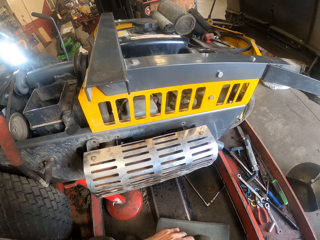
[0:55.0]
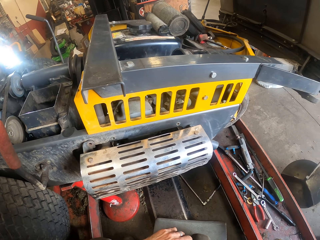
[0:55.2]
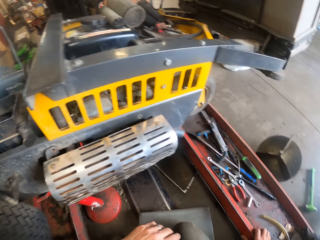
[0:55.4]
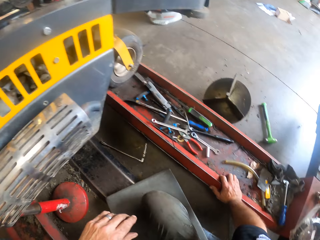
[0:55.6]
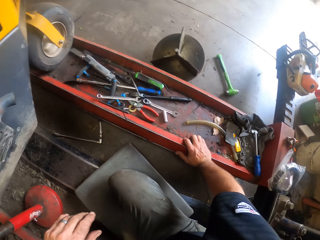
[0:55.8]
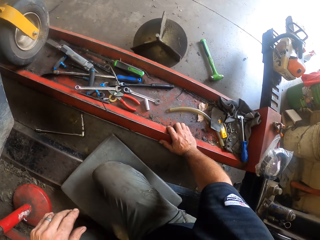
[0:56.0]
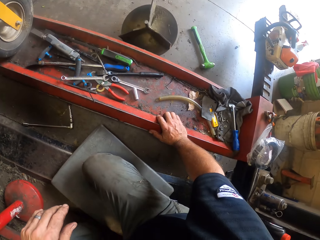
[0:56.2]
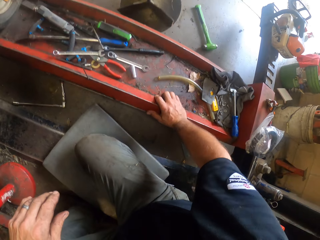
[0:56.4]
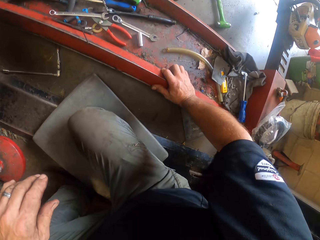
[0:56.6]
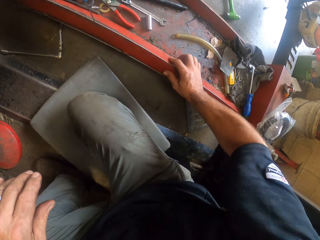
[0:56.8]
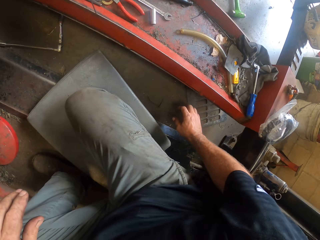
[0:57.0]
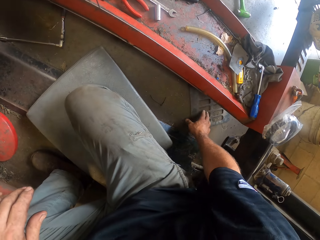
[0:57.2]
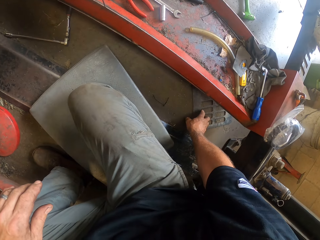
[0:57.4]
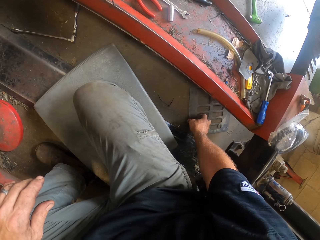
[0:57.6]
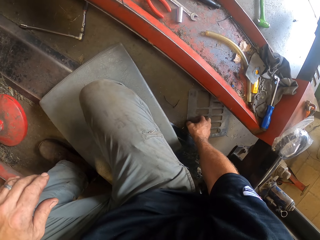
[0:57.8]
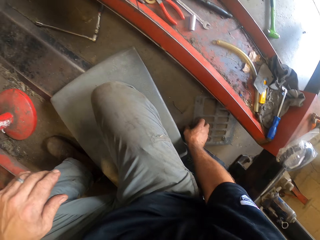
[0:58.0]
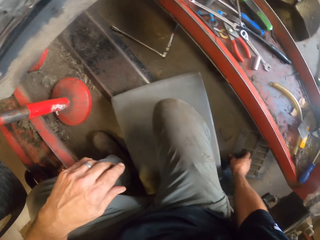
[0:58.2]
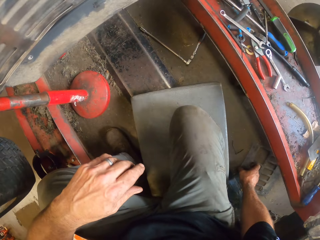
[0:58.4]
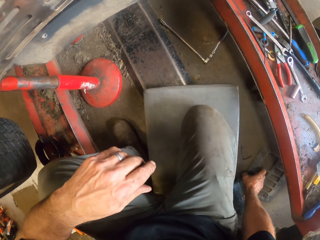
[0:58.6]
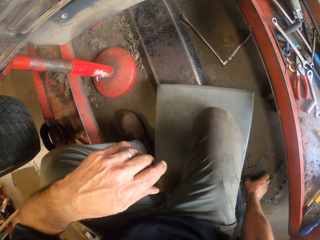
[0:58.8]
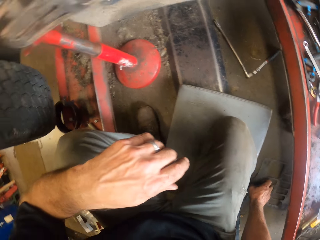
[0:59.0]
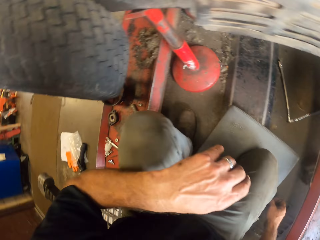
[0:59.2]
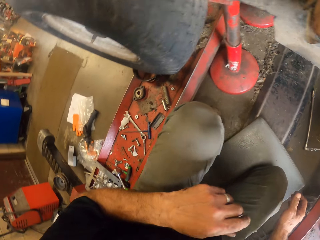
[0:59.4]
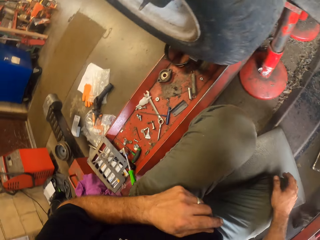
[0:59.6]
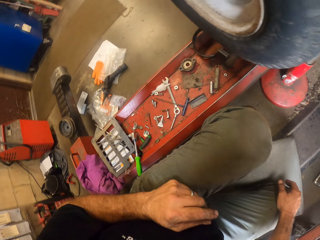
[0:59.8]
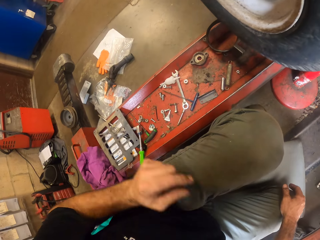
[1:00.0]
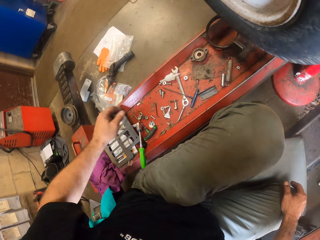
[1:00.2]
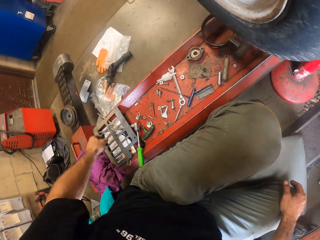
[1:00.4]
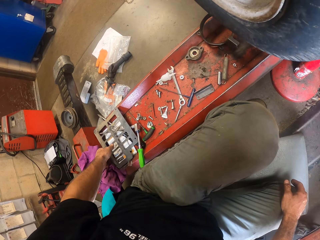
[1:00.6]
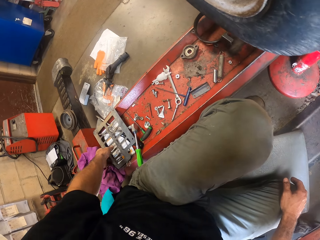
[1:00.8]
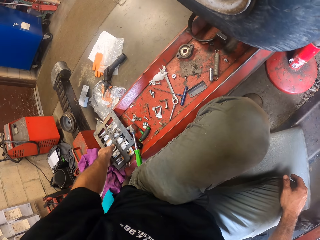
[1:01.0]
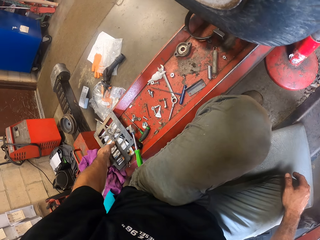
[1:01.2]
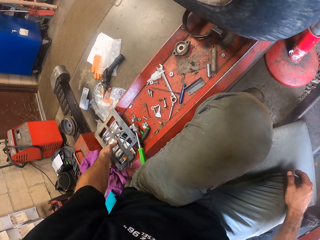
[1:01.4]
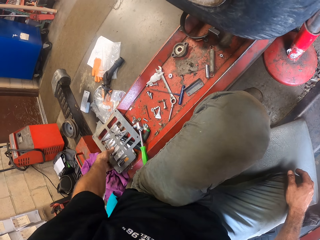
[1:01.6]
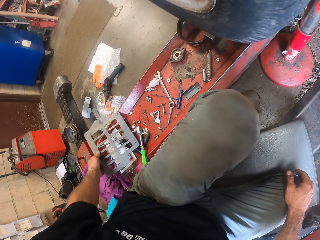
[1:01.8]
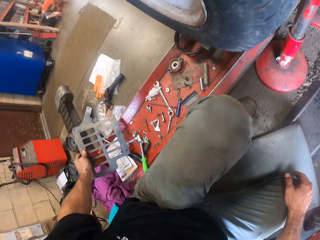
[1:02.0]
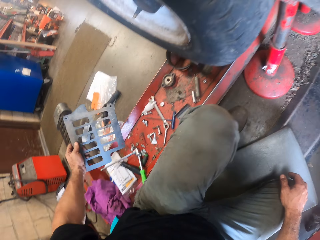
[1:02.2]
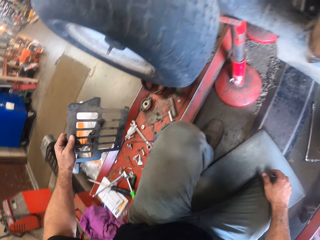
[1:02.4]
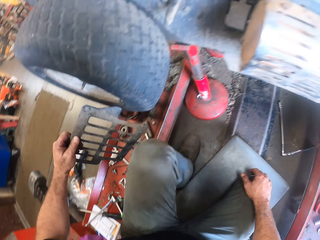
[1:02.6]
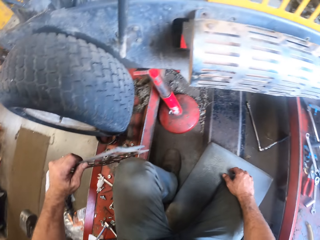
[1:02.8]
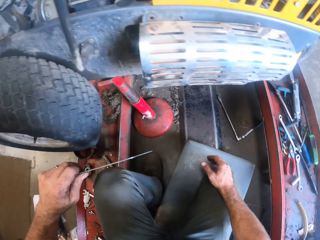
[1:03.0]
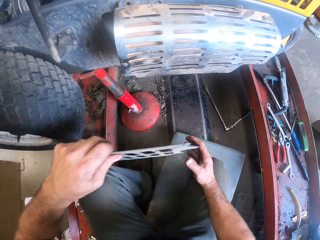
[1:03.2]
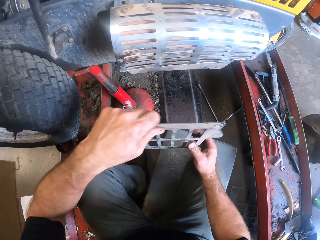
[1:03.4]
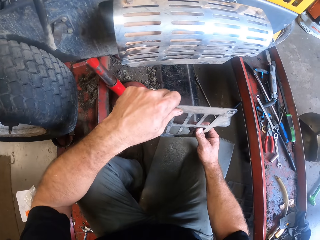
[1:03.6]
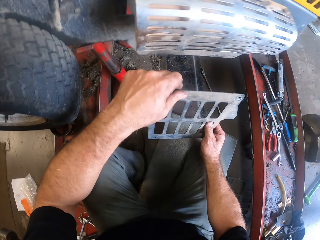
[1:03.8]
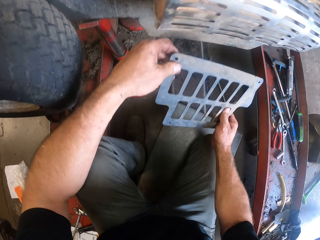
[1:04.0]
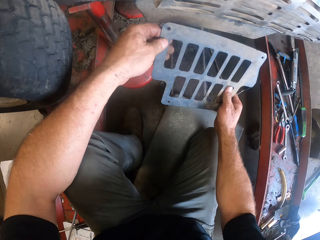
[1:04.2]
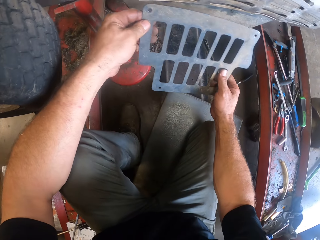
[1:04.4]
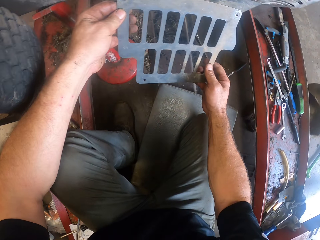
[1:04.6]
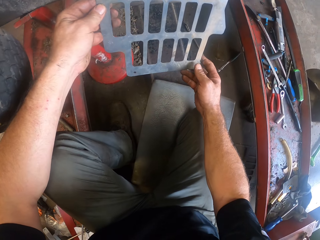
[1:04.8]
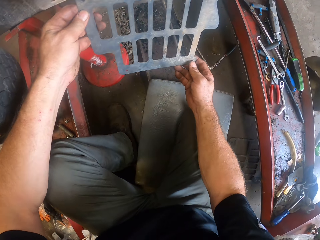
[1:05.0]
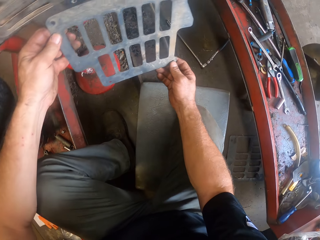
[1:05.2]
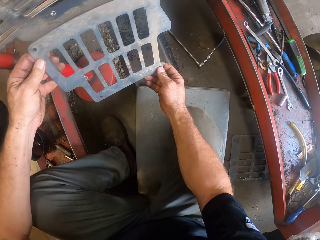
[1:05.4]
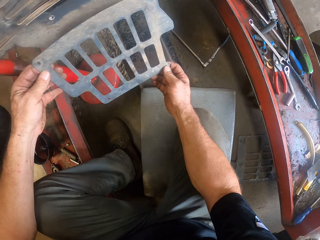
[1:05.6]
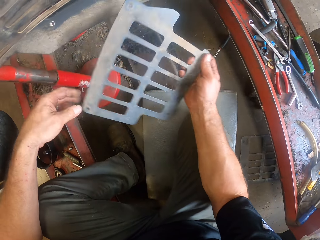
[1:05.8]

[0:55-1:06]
The camera wearer pulls a piece of metal. He adjusts a part of the lawn mower on the floor. He lets go of the metal. He looks around. He picks up another part of the lawn mower or piece of metal on the rail with his left hand. He lifts the metal. He holds the metal with both hands. He checks the part of the lawn mower in his hand. He puts the metal on the lawnmower.

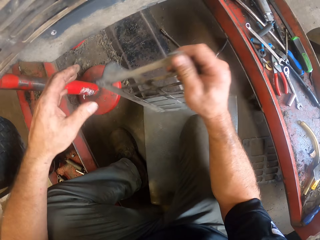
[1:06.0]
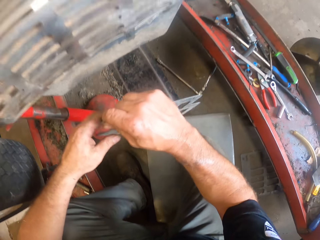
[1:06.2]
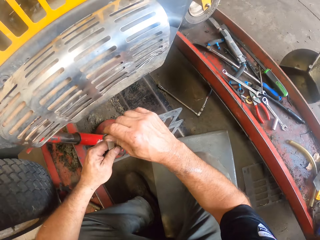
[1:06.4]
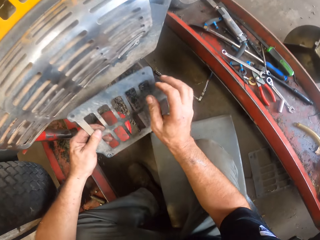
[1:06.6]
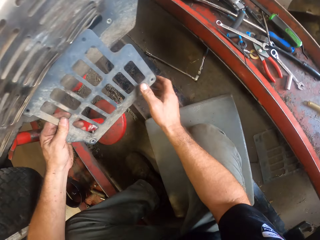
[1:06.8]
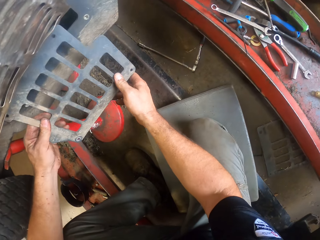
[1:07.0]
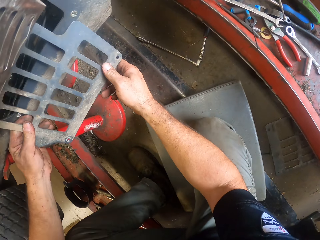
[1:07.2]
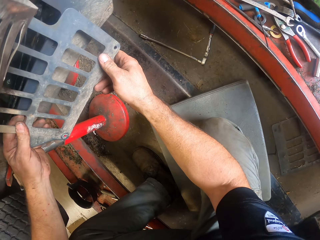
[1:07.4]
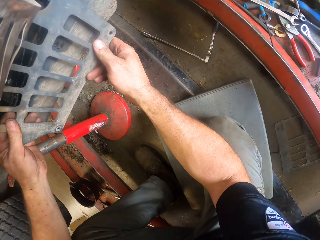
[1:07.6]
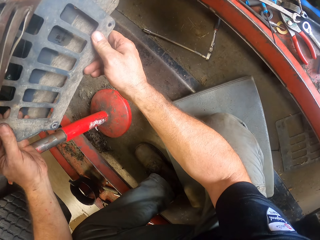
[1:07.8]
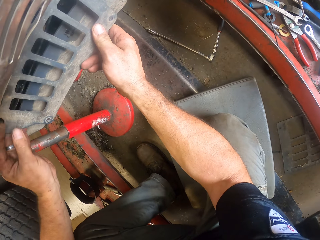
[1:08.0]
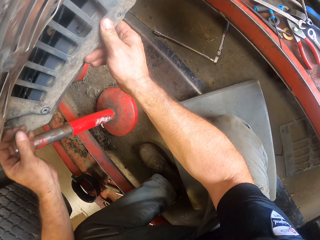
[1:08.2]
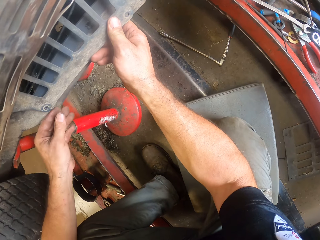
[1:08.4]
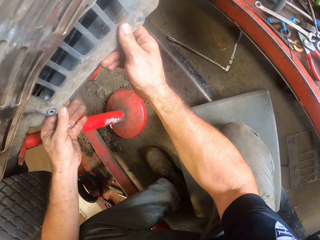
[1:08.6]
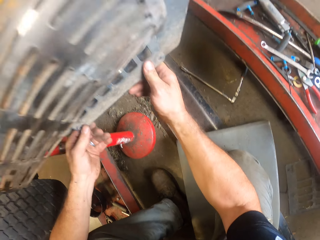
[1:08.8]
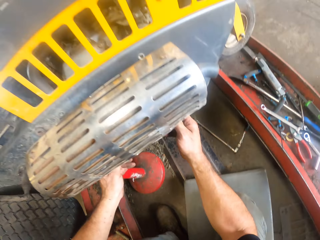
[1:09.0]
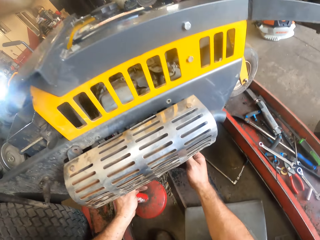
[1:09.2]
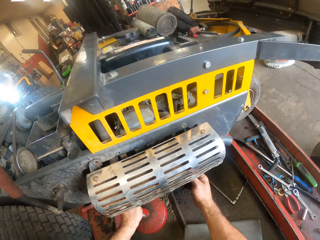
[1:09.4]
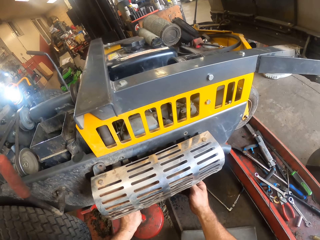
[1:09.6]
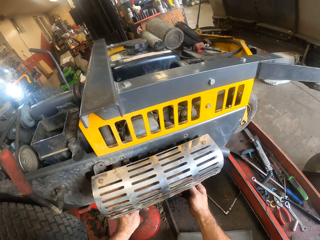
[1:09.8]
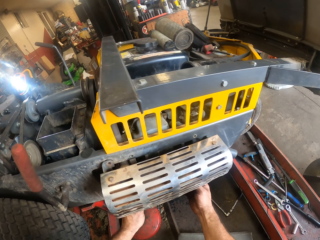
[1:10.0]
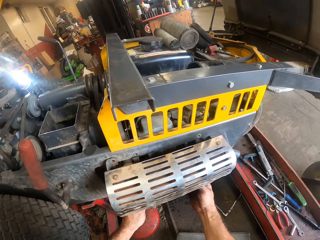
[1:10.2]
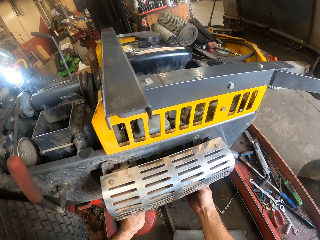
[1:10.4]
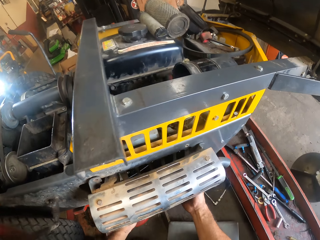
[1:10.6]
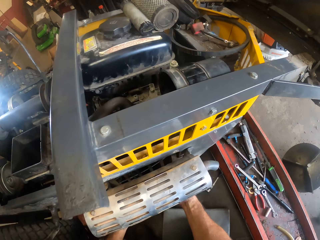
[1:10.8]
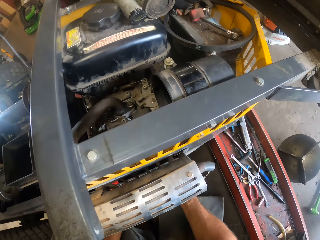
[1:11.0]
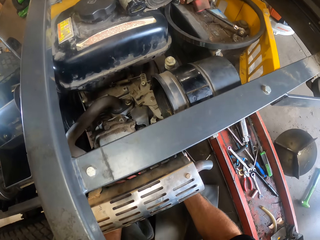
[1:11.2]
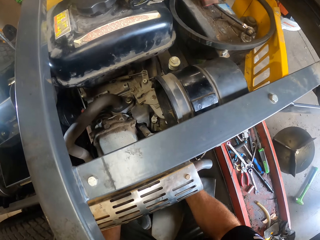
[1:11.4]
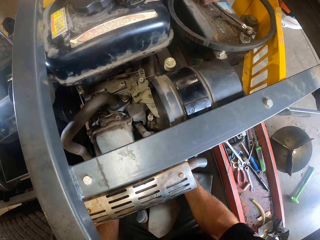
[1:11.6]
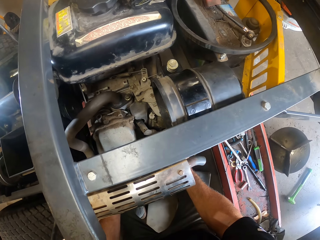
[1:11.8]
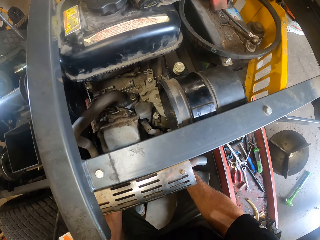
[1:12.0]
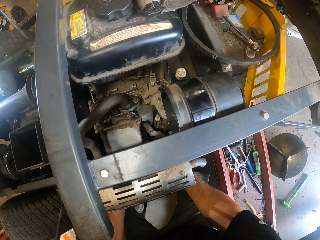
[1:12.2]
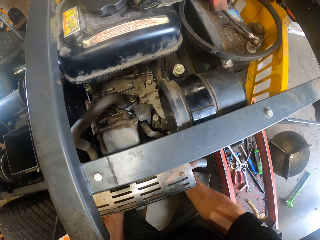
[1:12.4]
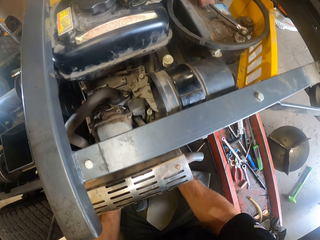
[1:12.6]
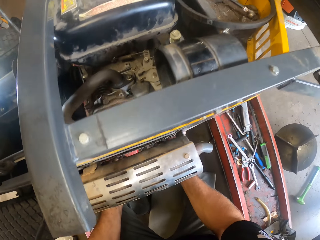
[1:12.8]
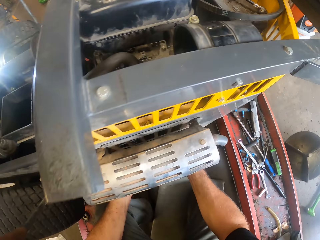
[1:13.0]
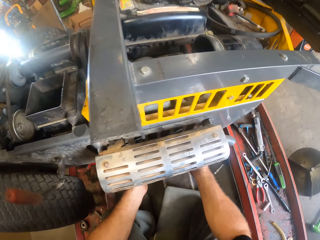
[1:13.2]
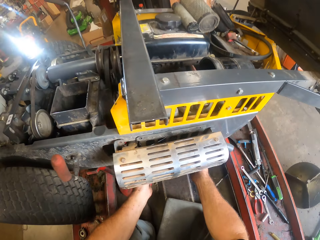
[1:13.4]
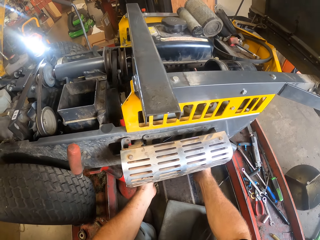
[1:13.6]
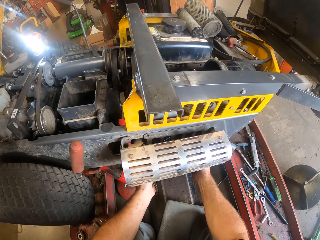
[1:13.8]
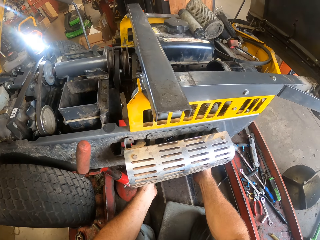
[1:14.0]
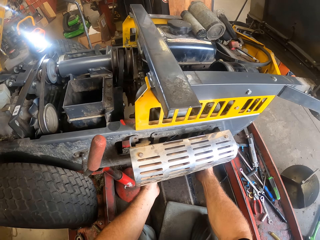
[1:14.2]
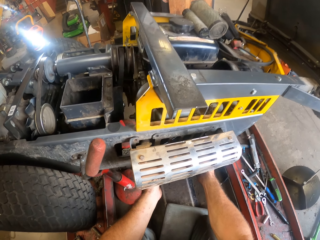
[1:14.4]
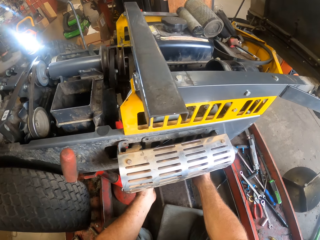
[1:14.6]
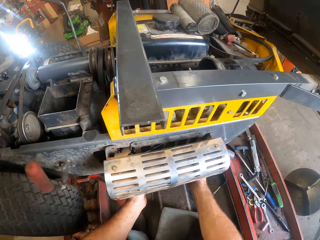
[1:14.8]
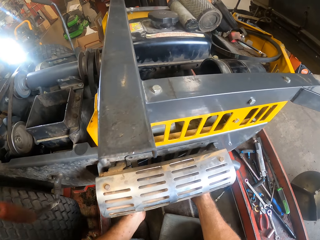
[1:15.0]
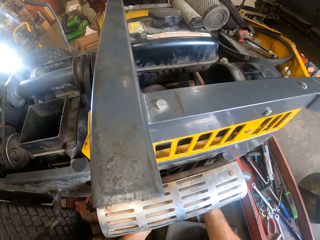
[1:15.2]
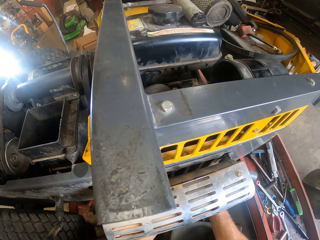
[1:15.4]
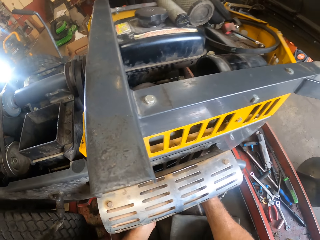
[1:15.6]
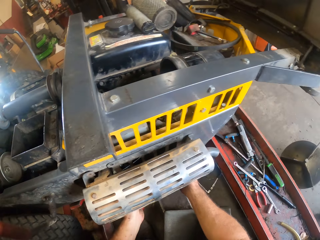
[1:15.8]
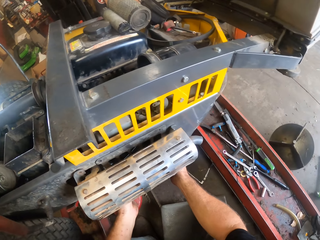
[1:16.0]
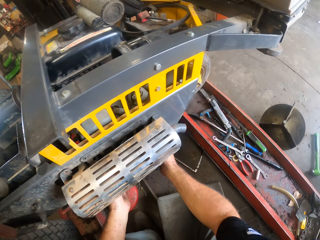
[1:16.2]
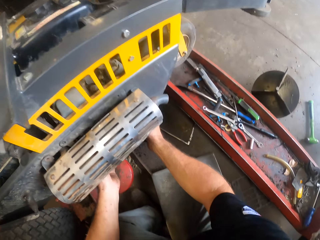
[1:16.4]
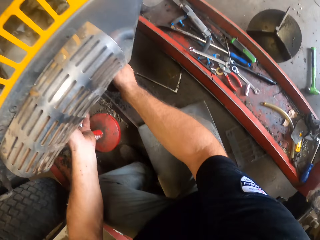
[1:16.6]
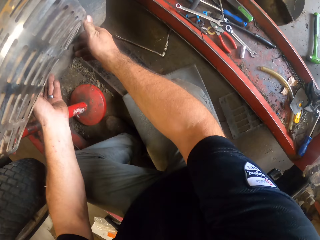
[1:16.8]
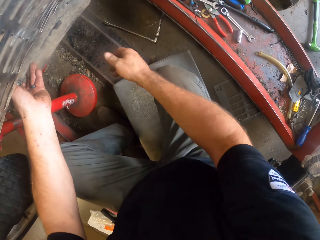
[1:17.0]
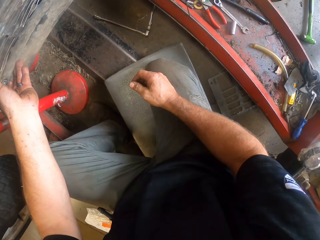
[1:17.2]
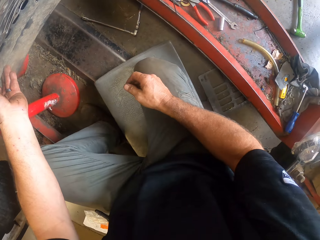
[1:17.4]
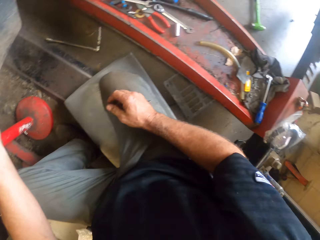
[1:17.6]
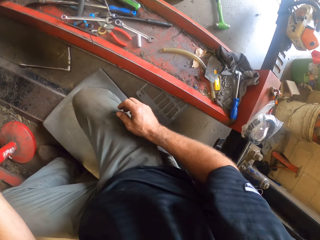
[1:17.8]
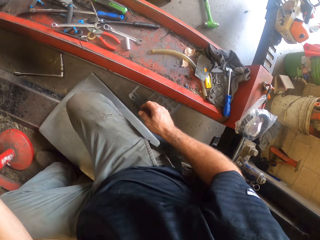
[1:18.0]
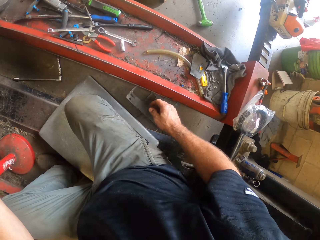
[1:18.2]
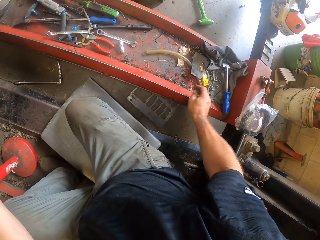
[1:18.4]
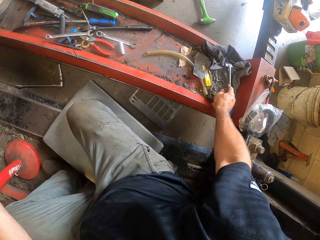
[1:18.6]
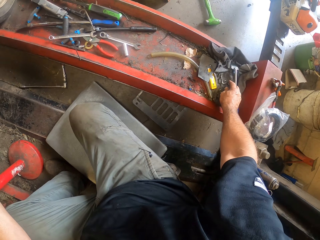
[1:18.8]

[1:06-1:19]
The camera wearer removes the metal from the lawnmower. They hold the metal with both hands. They insert the metal on the lawnmower. They look at the lawnmower. They look around. They remove the right hand from the lawnmower. They hold the car lift with the right hand.
